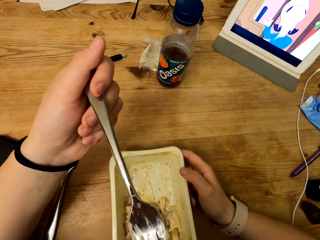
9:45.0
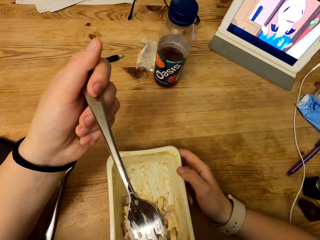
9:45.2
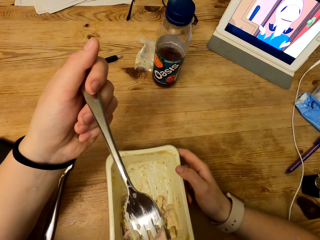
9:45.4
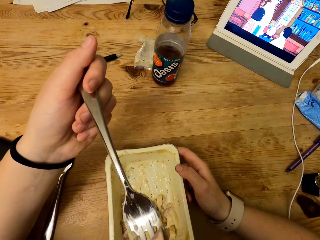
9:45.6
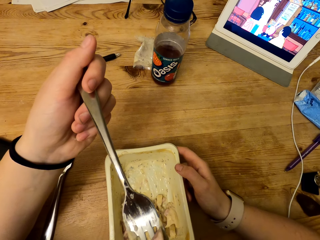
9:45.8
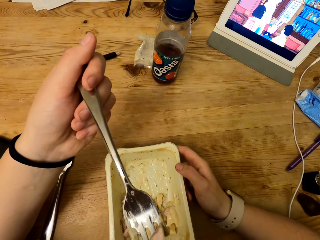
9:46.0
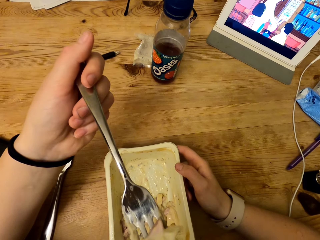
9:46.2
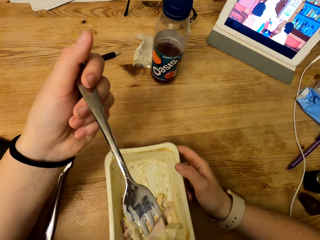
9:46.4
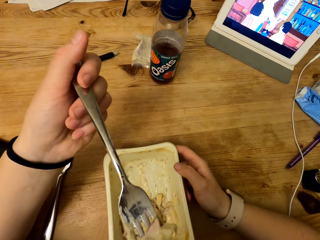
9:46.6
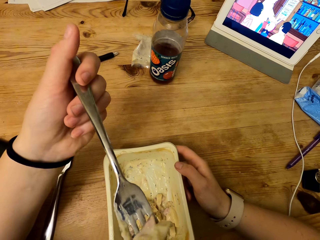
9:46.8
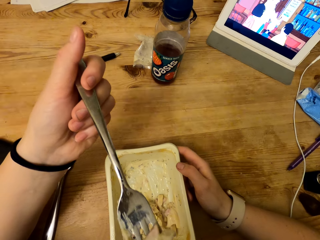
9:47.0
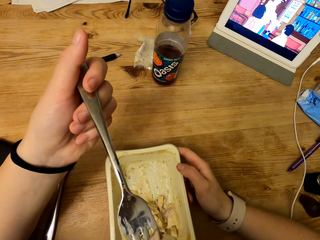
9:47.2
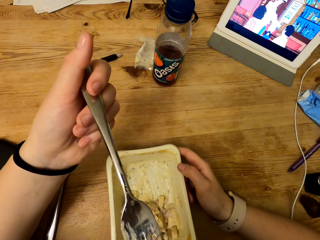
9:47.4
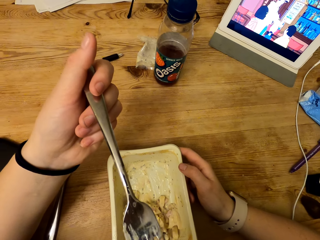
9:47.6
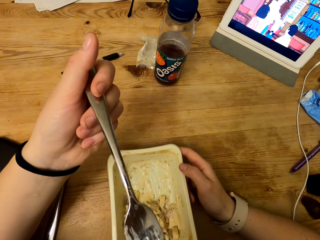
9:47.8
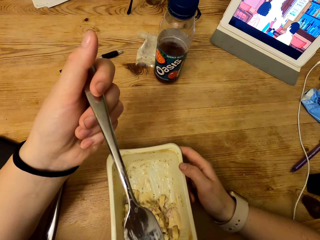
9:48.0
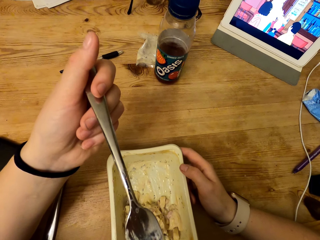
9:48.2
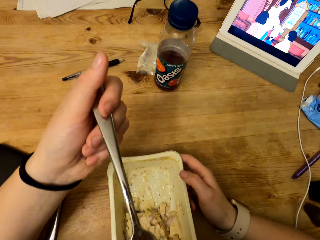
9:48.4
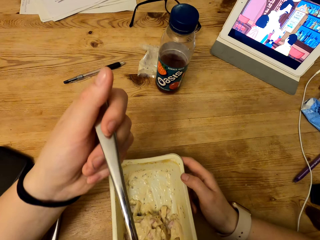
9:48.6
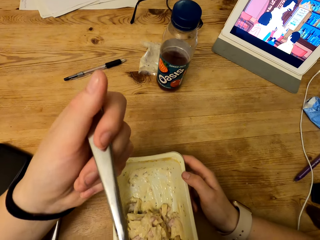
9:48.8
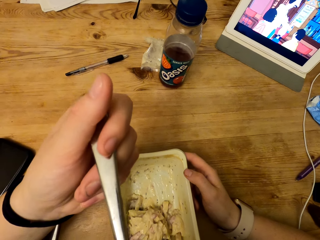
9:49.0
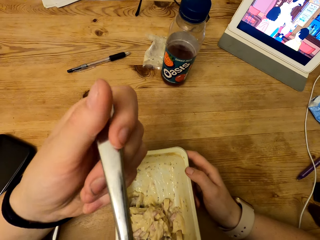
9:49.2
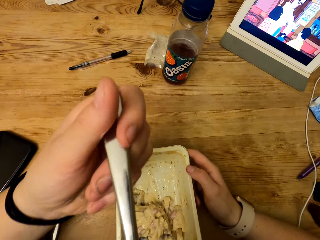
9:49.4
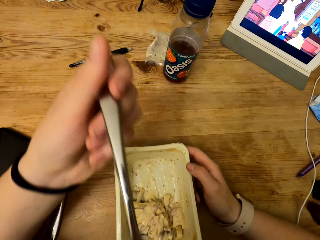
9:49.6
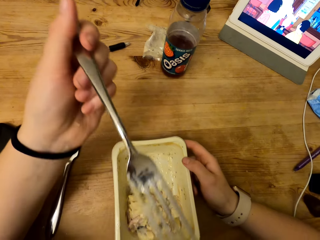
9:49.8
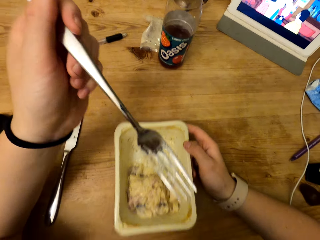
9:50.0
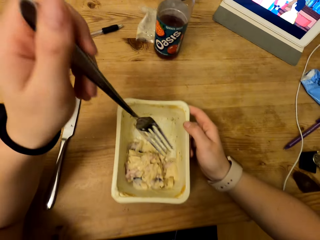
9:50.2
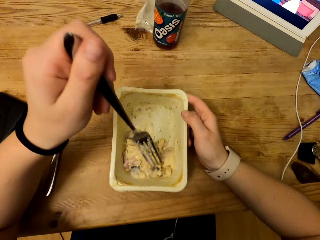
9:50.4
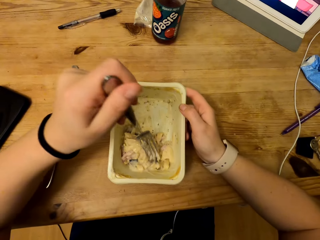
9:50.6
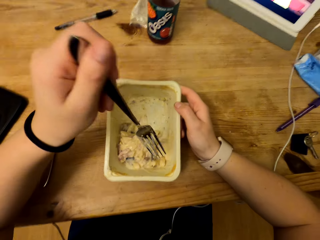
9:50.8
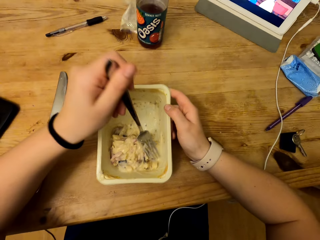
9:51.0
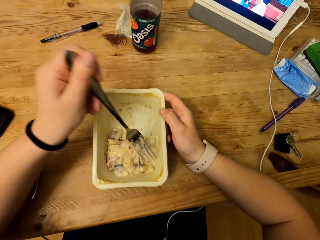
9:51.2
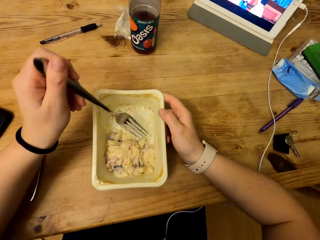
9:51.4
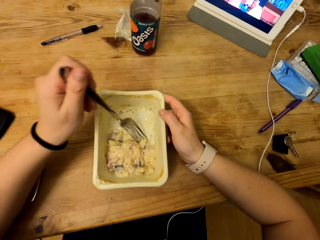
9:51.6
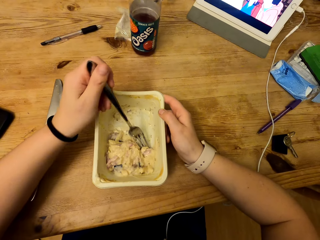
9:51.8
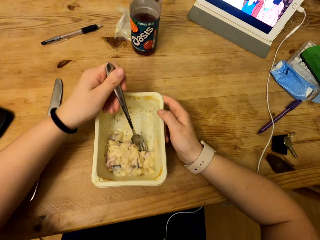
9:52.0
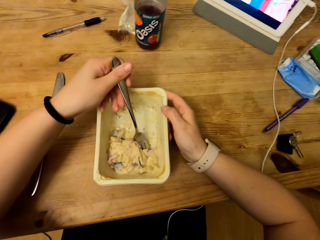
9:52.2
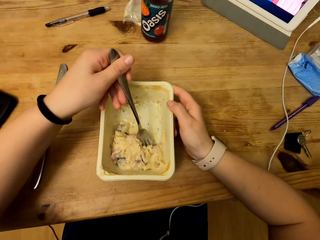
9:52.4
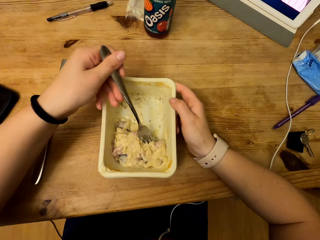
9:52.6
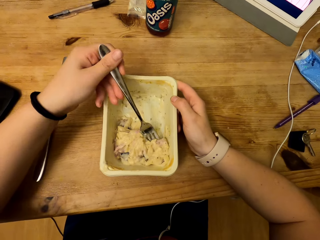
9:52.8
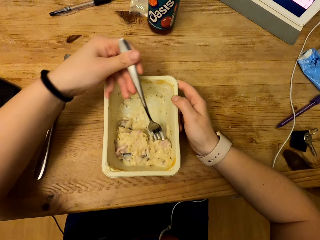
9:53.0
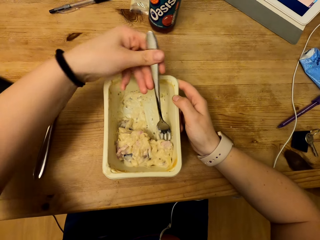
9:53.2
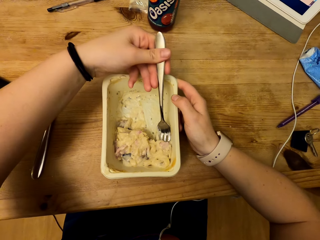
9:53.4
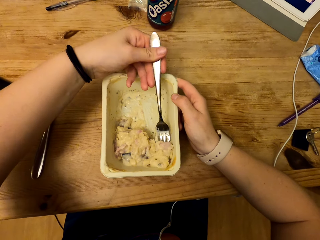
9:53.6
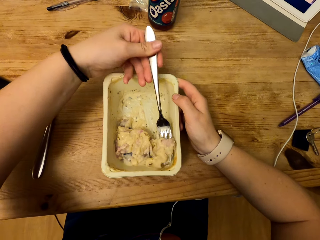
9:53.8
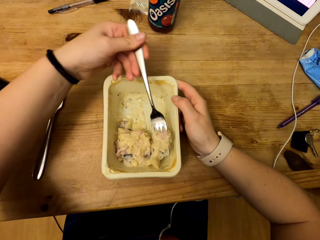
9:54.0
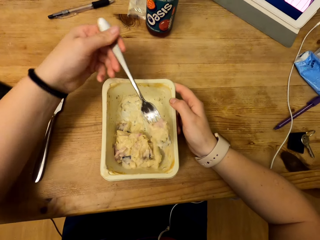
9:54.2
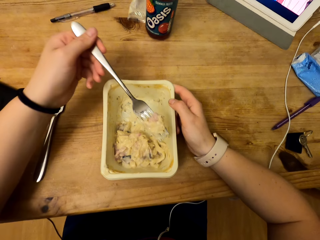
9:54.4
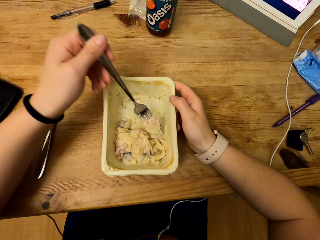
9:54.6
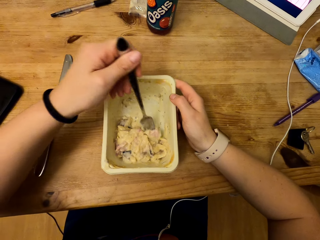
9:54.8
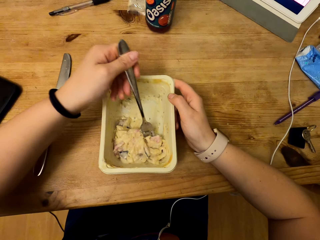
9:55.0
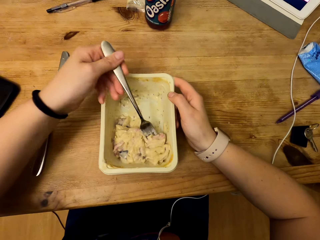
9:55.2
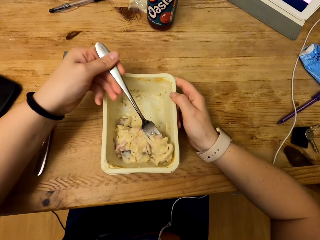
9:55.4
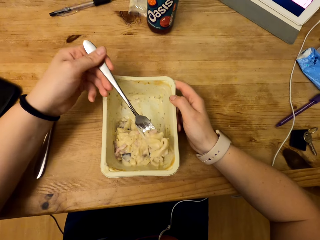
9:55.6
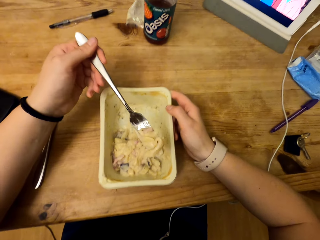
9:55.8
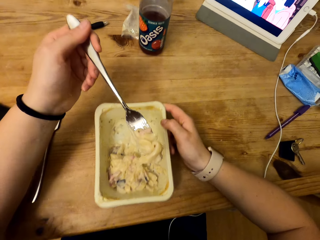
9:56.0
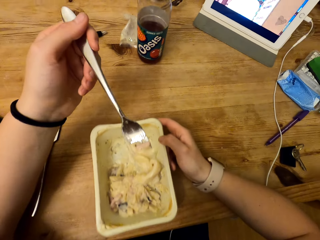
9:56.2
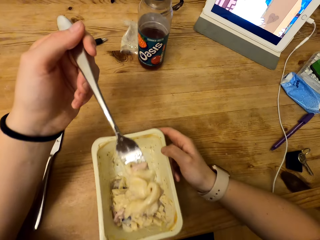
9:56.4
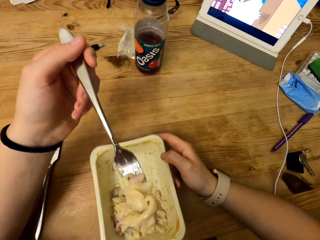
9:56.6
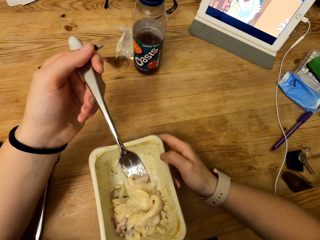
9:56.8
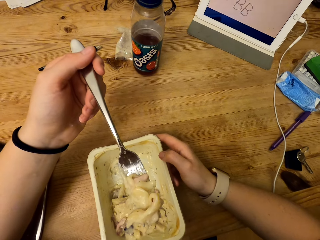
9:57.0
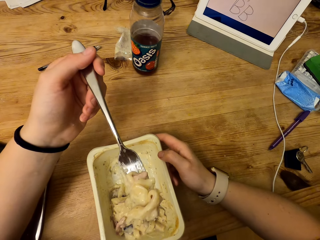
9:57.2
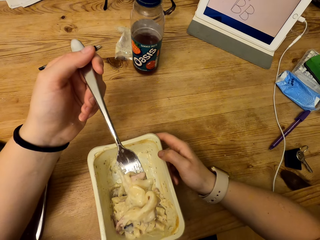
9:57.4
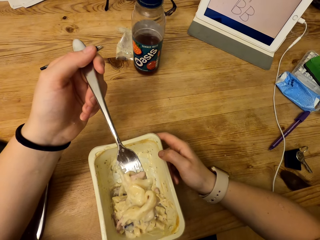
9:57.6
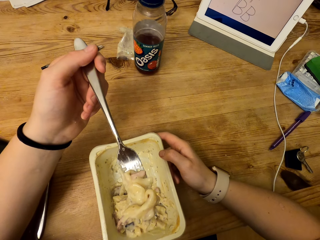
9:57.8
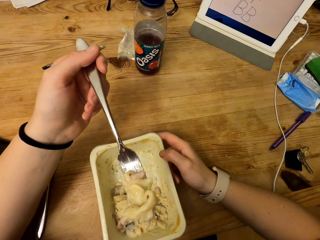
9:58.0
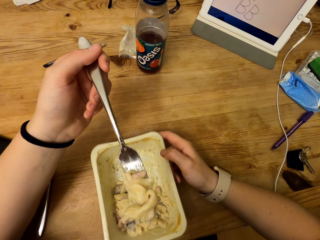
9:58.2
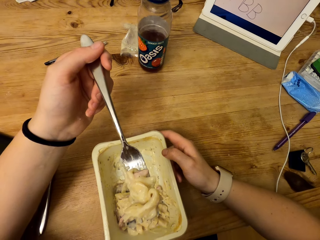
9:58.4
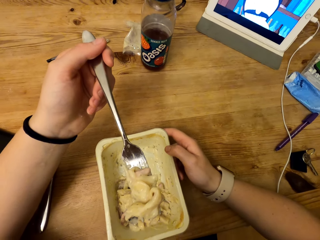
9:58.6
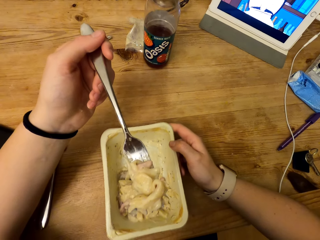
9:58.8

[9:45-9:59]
The camera wearer blows the food. He drops the fork on the container. He scoops the food using his fork. He scoops the food using his fork again. He lifts the fork.

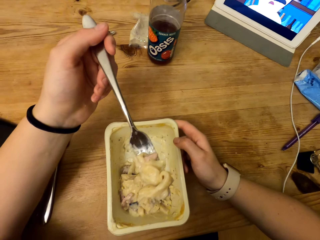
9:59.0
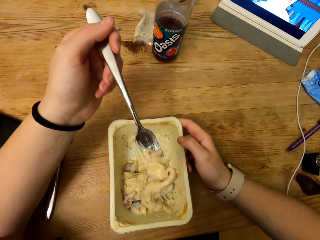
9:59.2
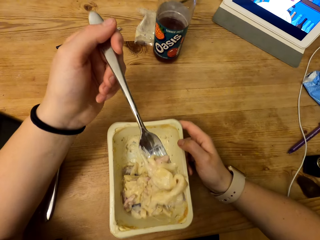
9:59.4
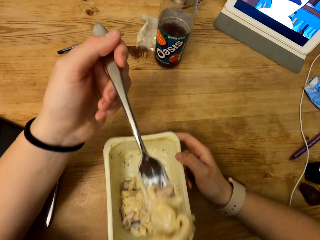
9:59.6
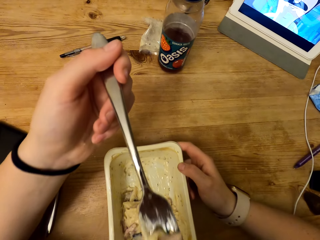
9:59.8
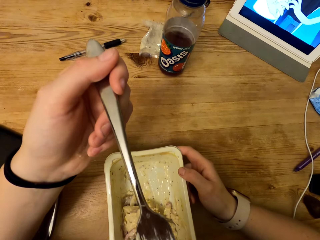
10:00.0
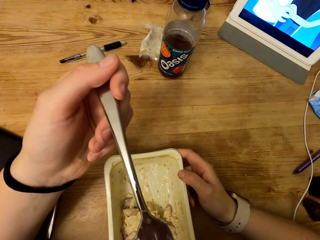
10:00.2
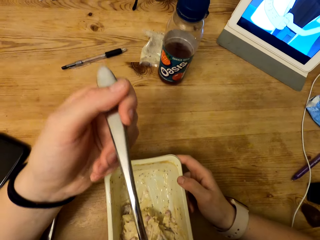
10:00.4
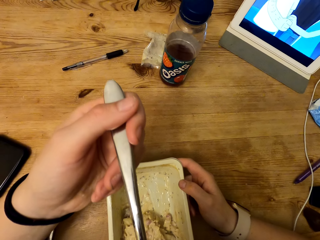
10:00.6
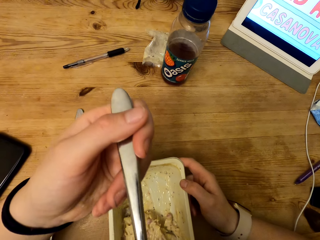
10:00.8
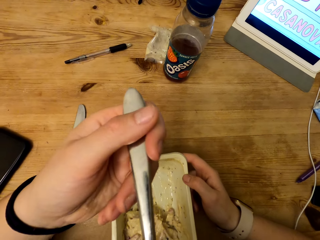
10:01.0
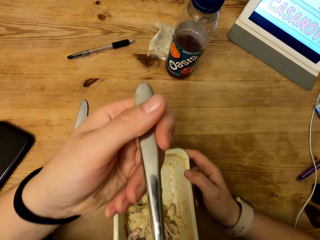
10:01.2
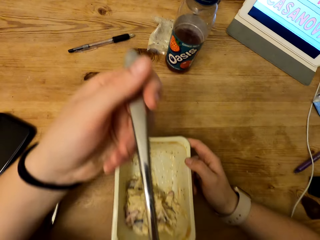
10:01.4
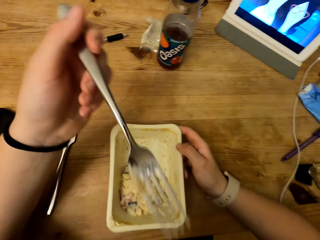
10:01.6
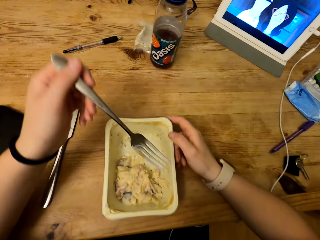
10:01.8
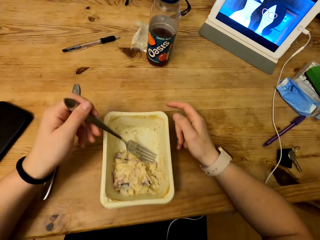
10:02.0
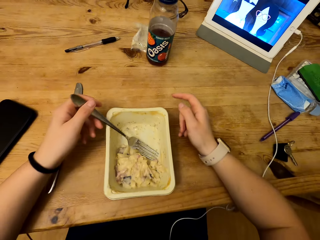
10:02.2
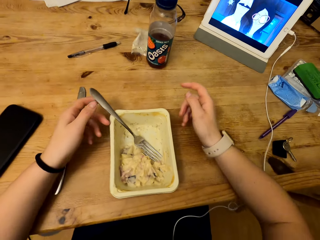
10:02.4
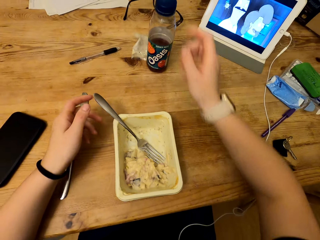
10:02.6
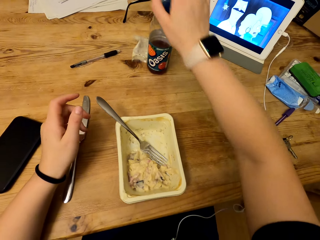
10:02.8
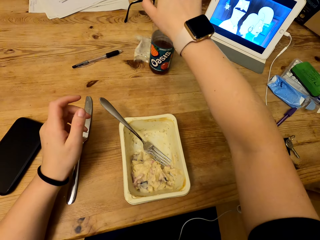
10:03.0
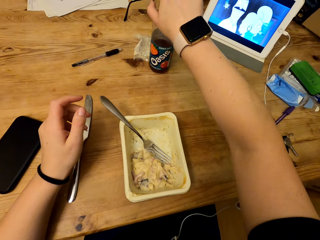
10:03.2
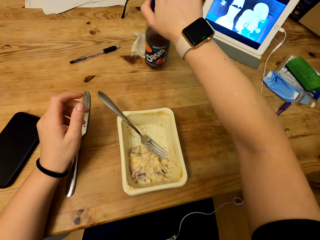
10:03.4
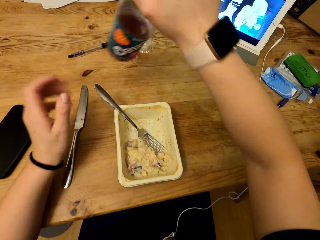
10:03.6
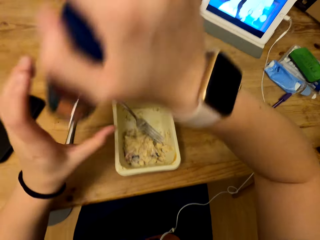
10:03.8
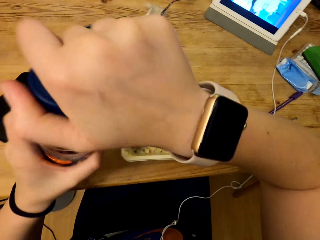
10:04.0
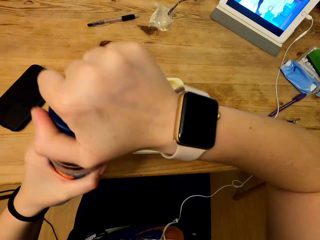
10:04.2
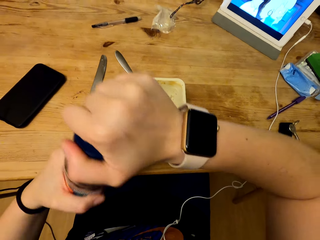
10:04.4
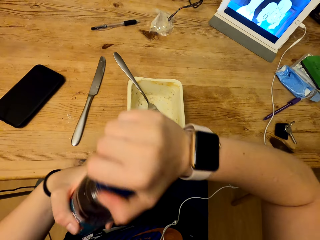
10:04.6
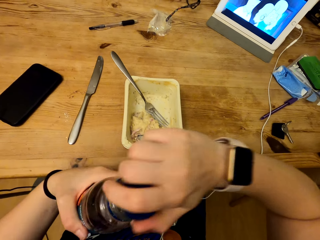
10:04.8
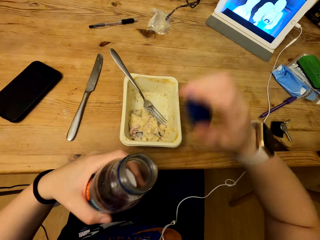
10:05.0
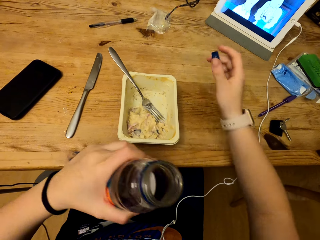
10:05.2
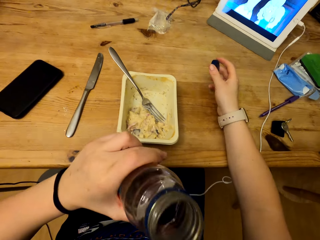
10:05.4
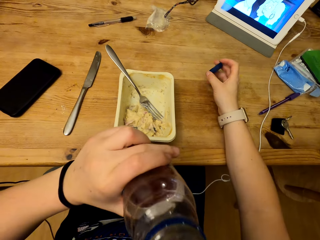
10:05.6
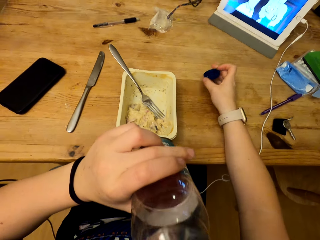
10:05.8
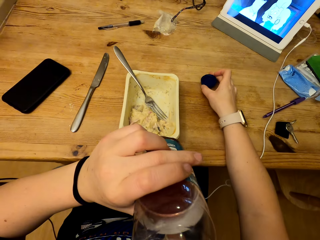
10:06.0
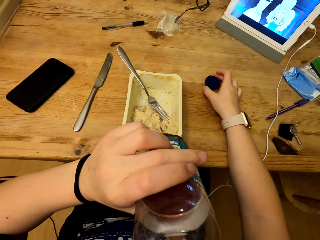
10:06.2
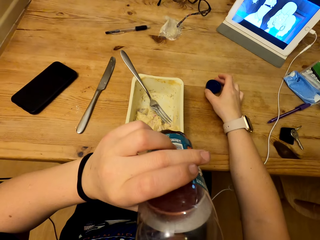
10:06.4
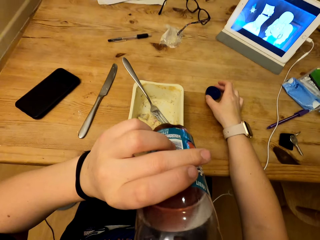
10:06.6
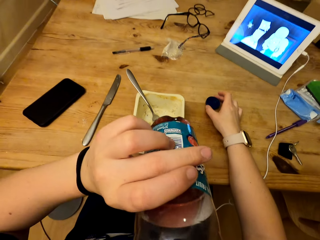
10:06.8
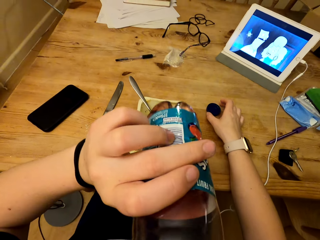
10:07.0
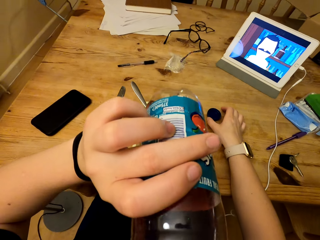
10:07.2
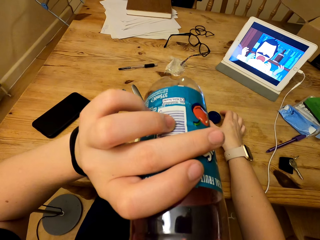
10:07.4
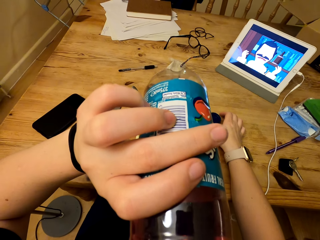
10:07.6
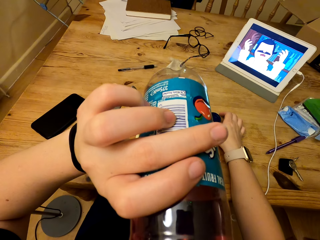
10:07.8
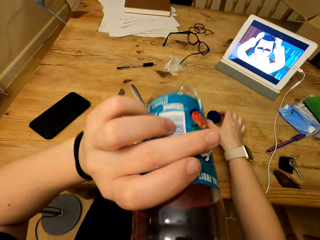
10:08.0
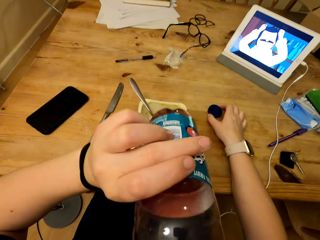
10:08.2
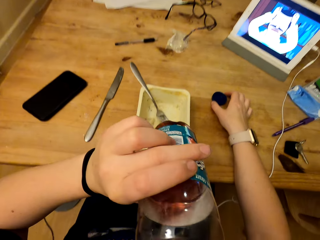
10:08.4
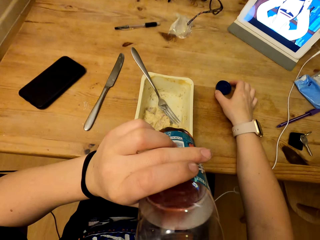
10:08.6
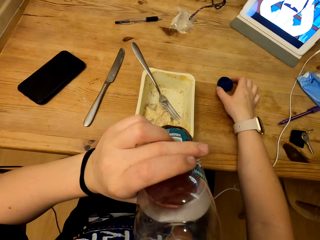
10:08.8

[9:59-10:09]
The camera wearer blows the food. He drops the fork on the container. He holds a bottle and picks up the bottle from the table. He opens the bottle top. He lifts the drink towards his mouth. He holds the bottle top with his right hand. He drinks his refreshment drink from the bottle.
